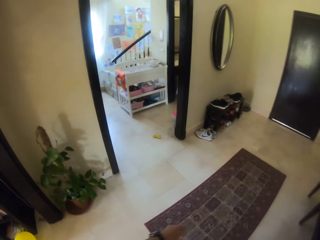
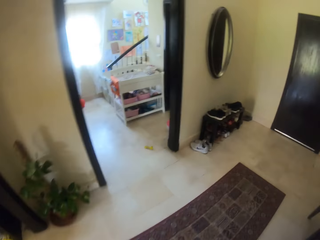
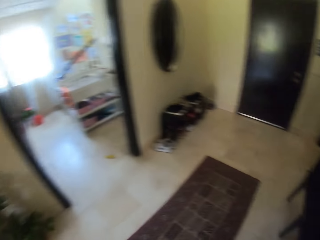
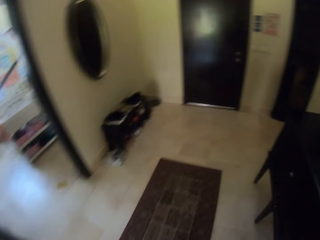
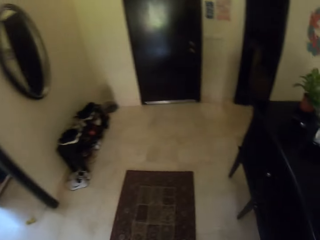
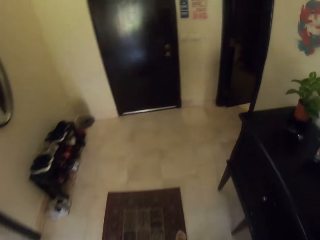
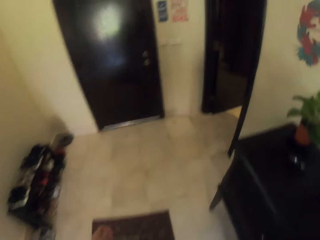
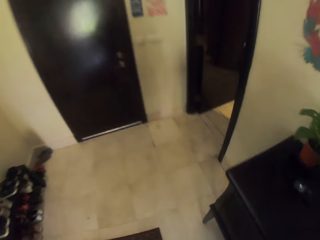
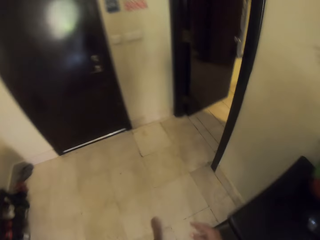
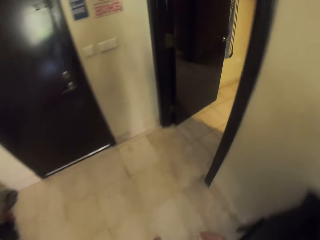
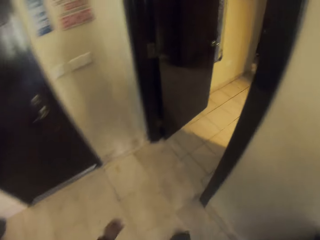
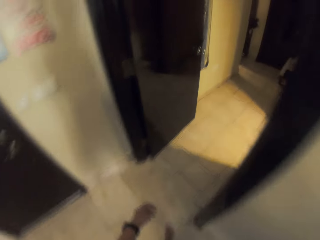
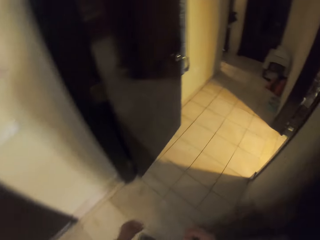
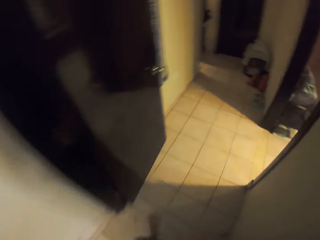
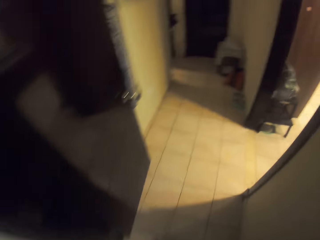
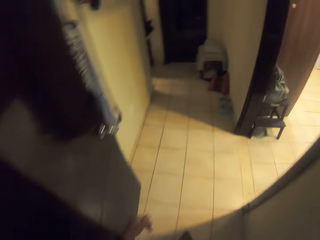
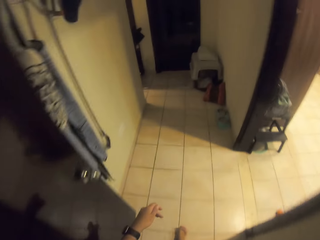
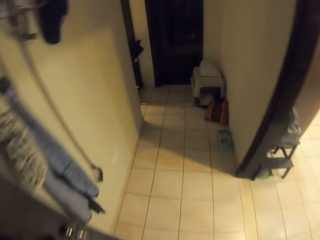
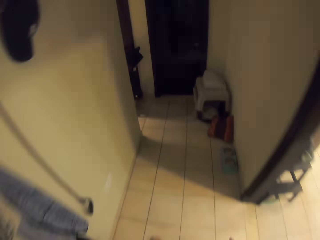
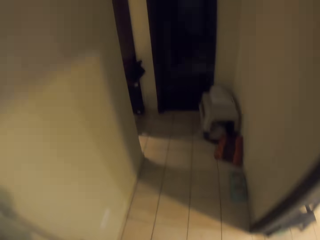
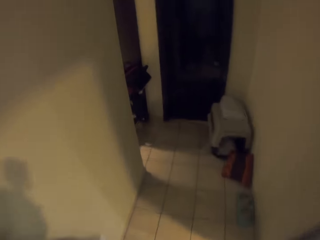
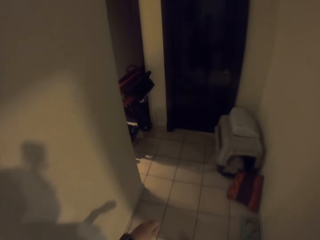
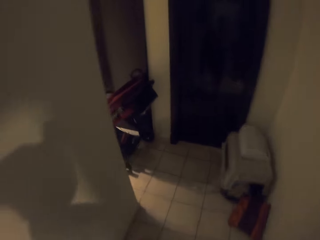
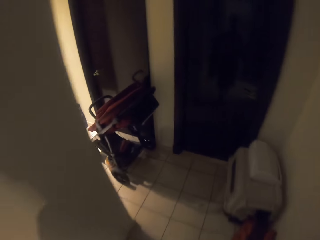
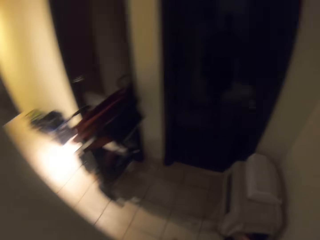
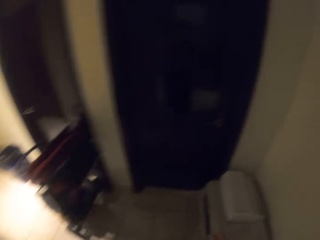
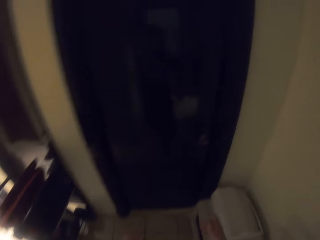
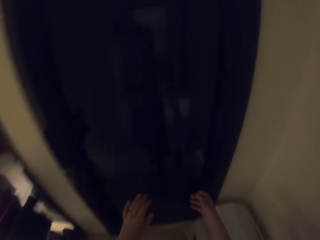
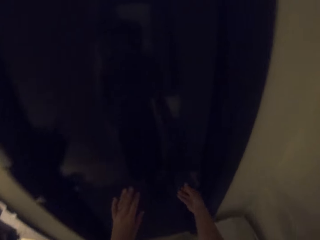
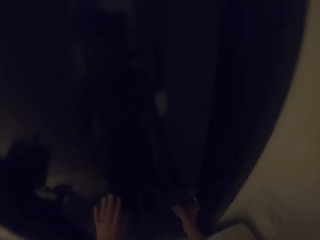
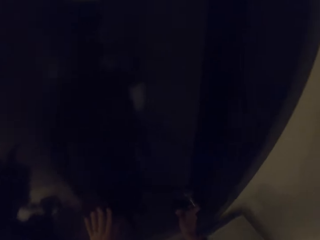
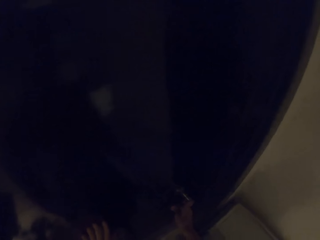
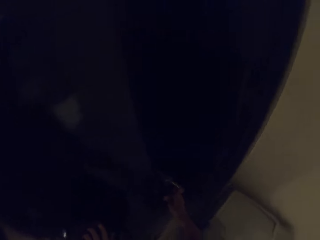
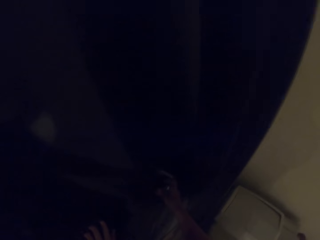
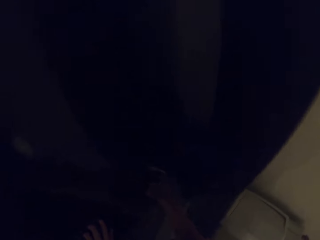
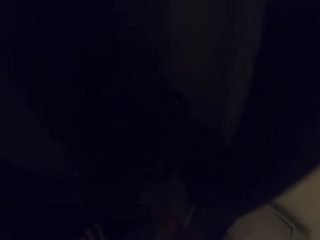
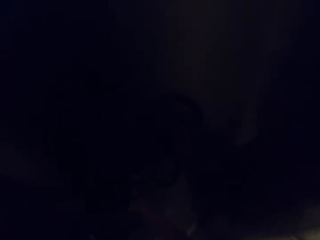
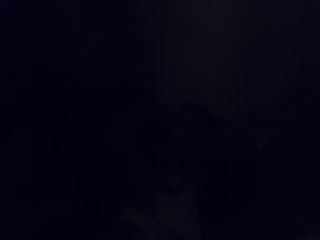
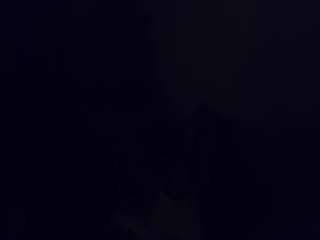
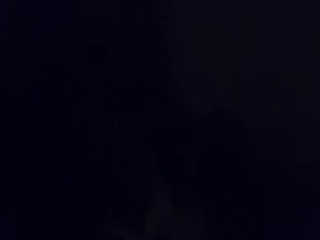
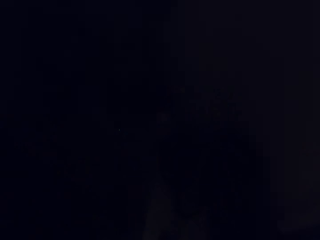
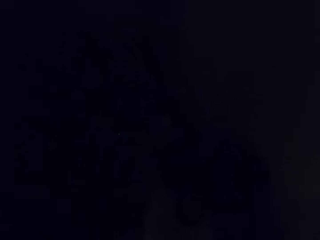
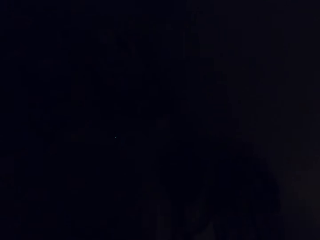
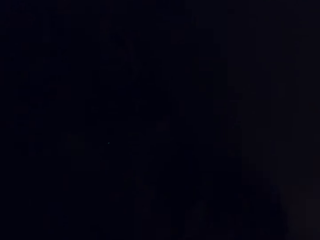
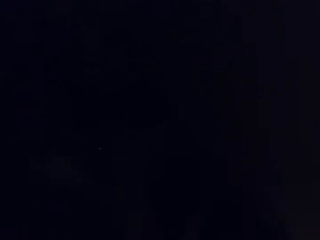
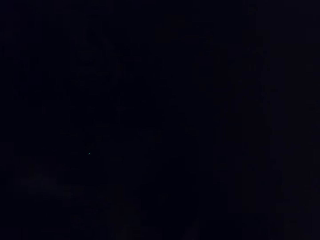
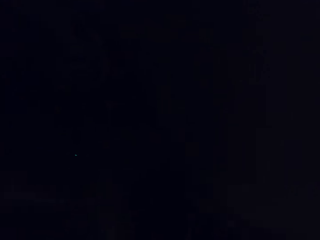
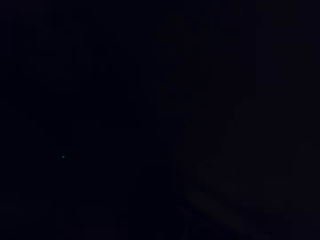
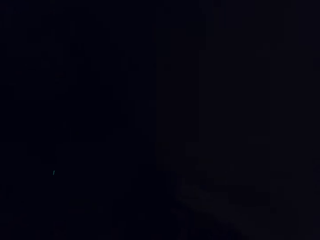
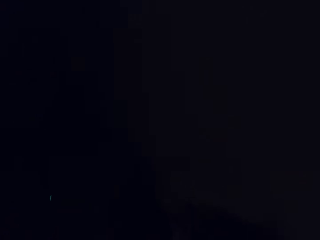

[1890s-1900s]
The camera wearer opens a door.

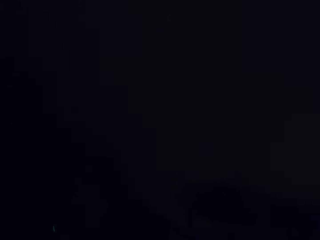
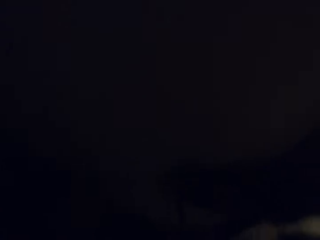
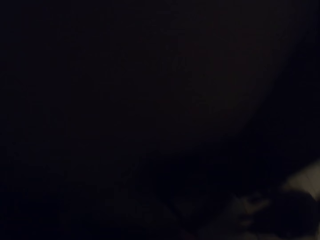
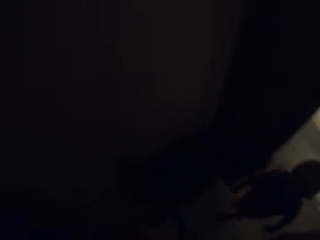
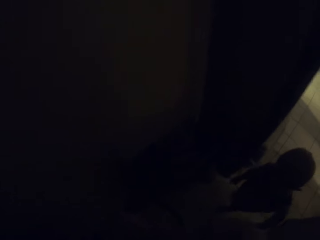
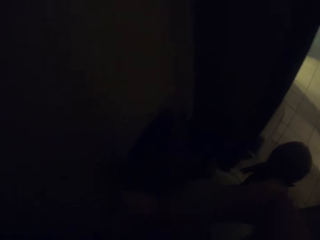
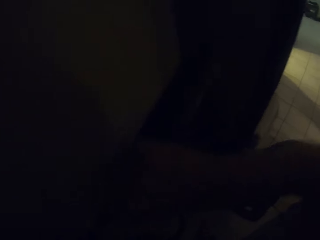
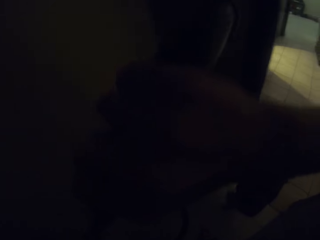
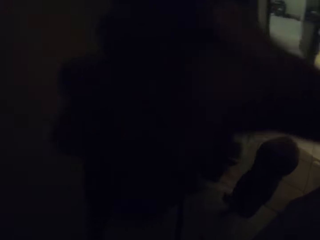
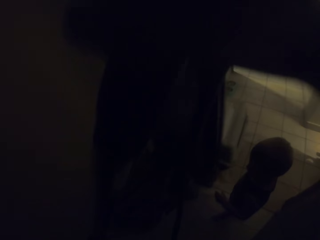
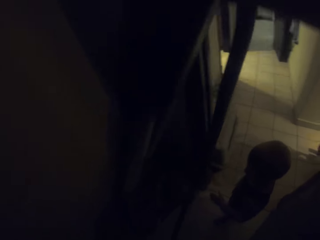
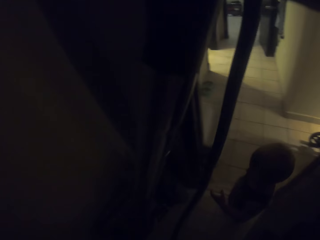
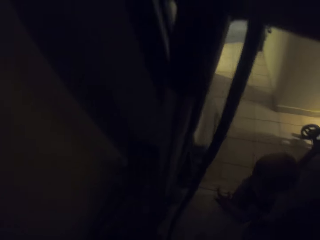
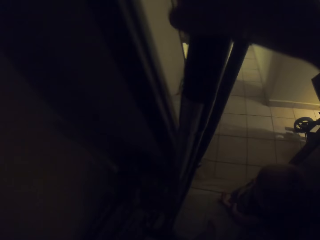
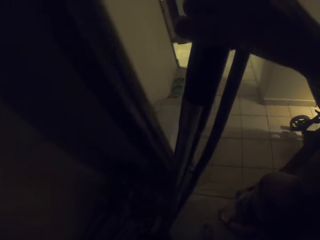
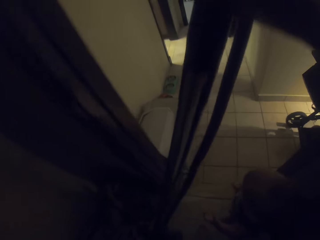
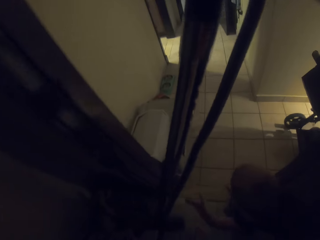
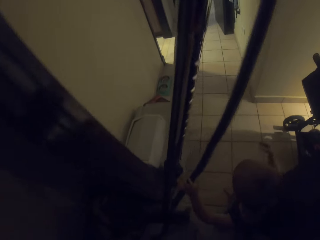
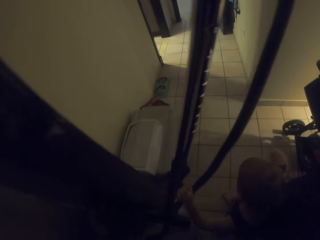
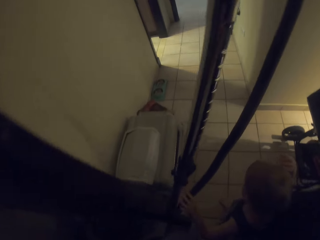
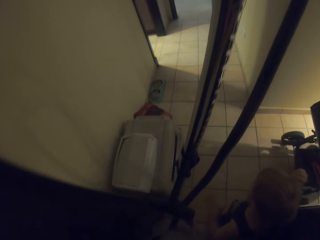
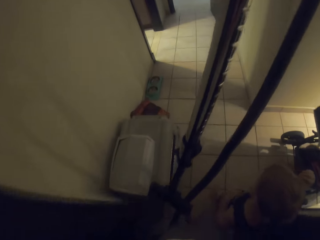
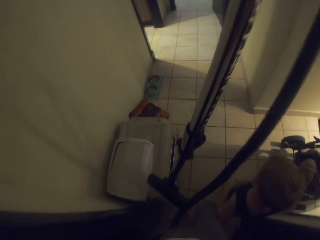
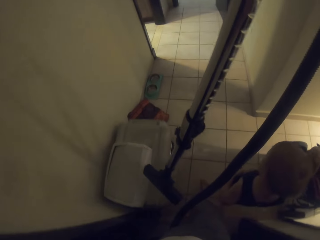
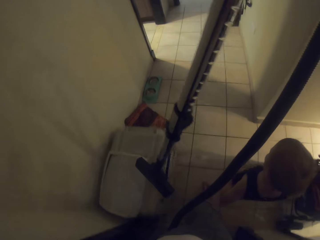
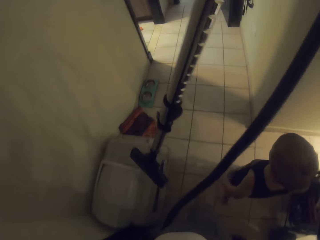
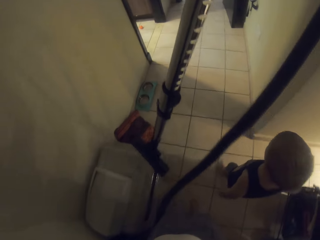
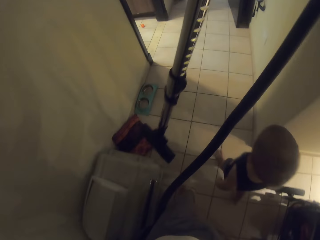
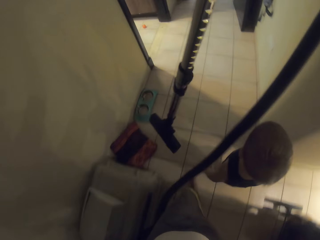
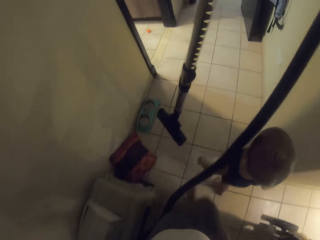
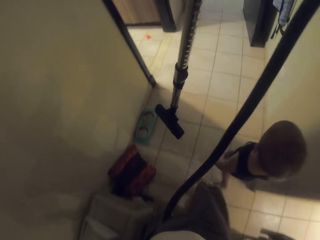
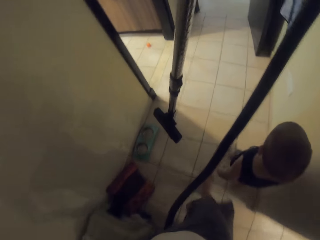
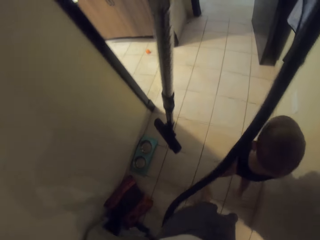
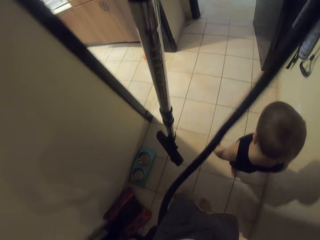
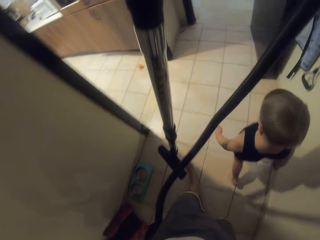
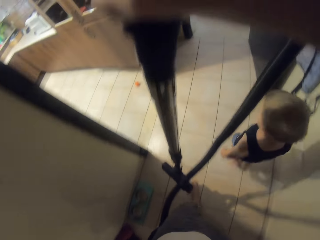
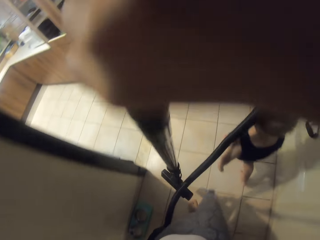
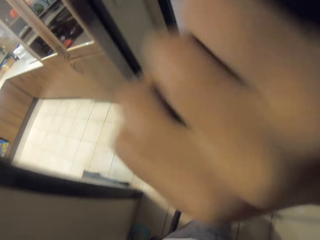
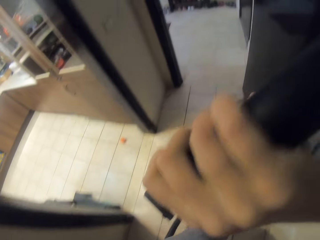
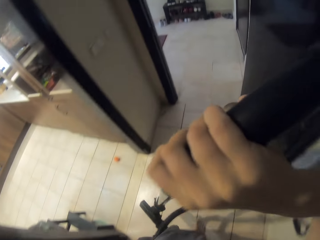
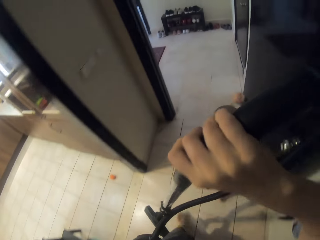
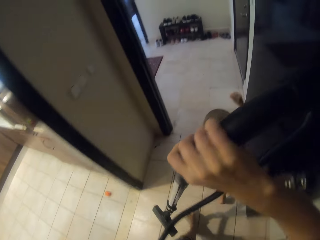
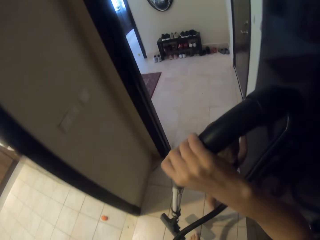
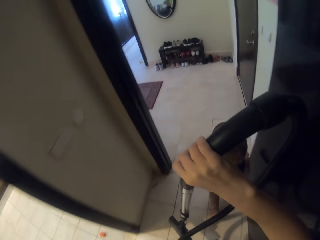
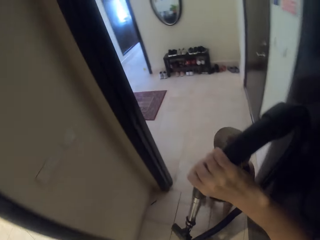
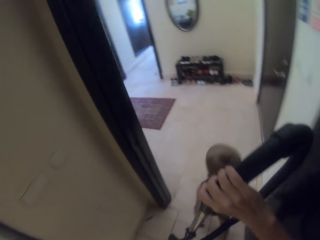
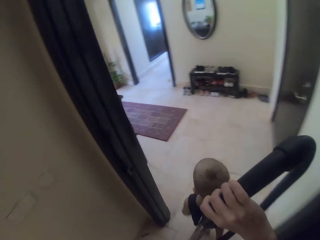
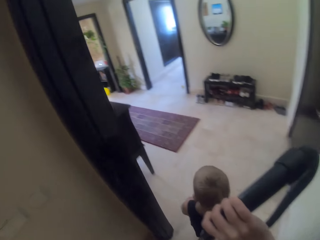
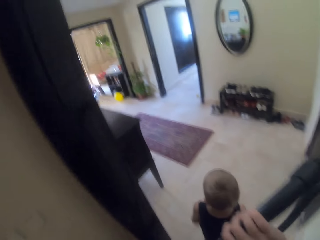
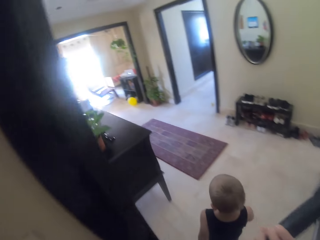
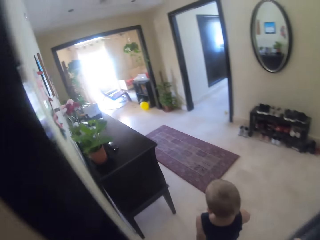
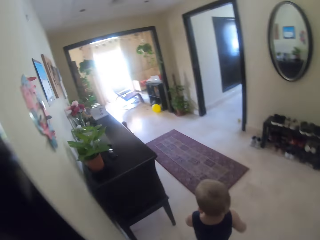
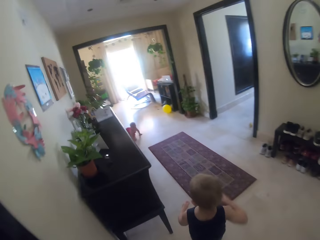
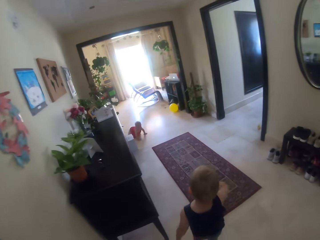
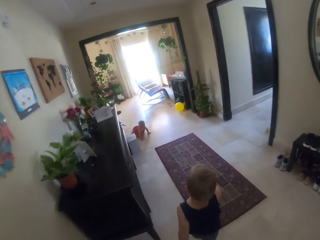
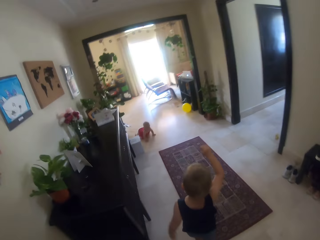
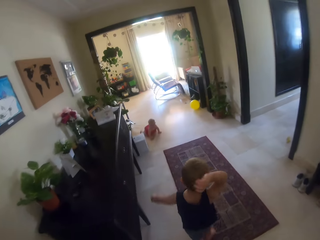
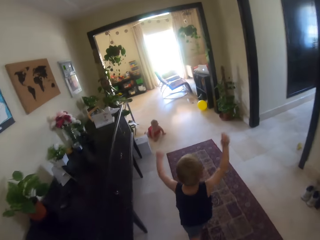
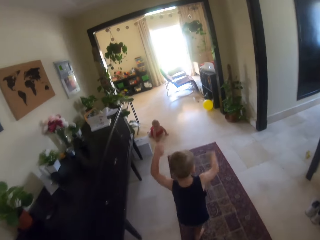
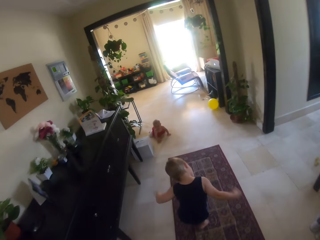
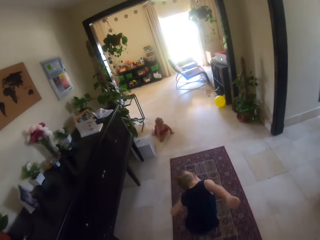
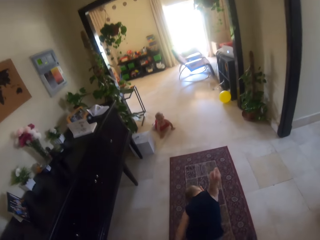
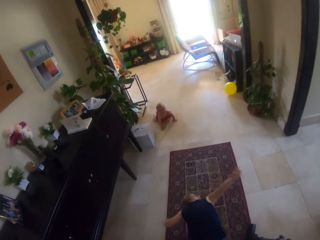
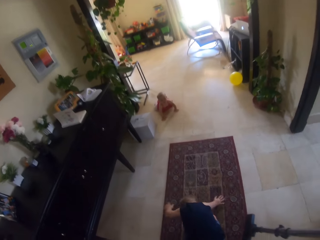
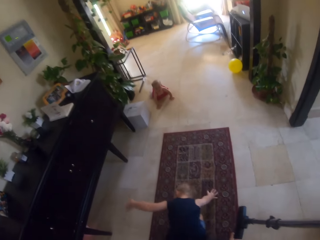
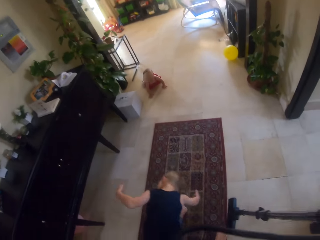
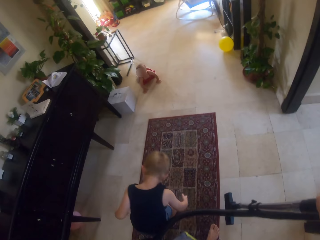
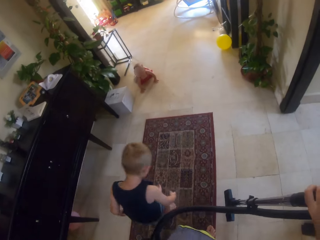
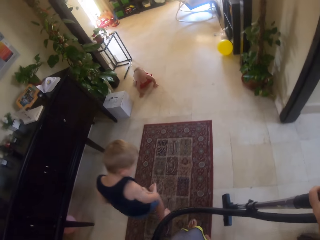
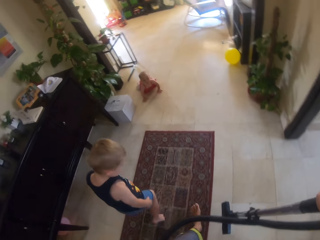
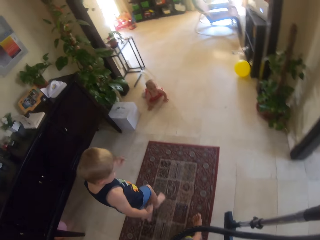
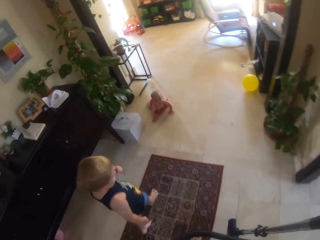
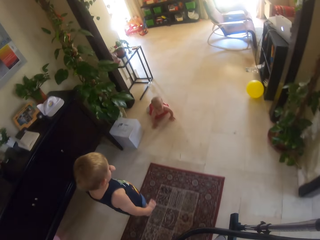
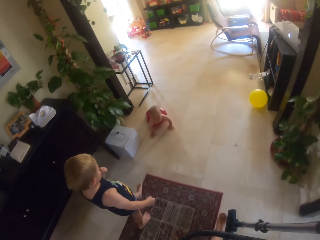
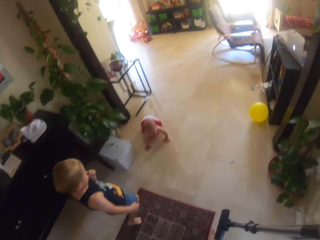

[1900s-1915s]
The camera wearer talks to a person. They pick up an electric mopper. They carry a vacuum cleaner. A baby walks. The camera wearer walks towards a chair. A man walks in front of the camera wearer. The baby signs. The man bends down. The baby bends.
